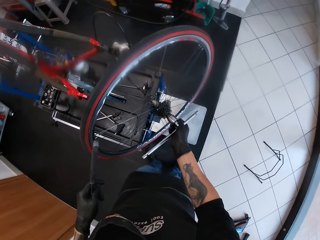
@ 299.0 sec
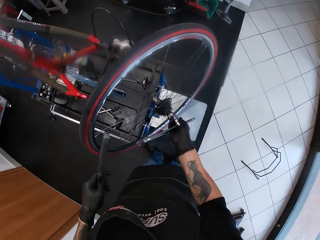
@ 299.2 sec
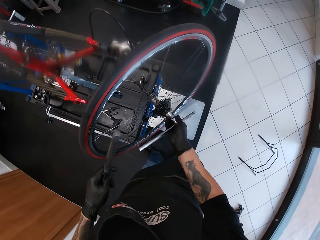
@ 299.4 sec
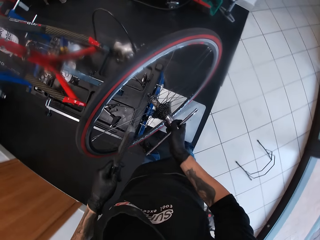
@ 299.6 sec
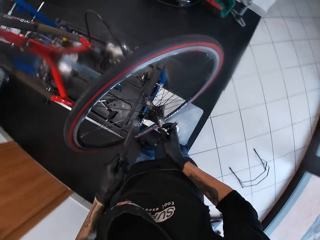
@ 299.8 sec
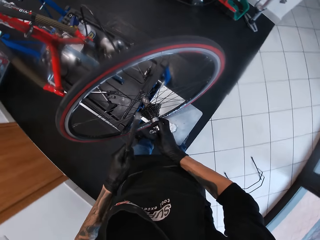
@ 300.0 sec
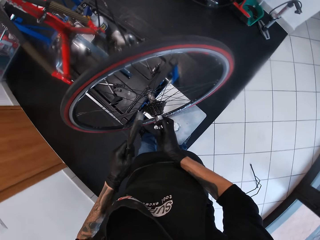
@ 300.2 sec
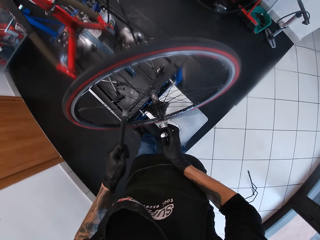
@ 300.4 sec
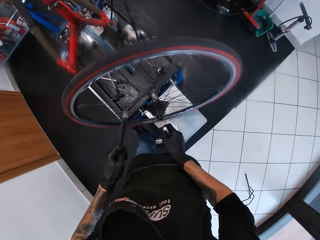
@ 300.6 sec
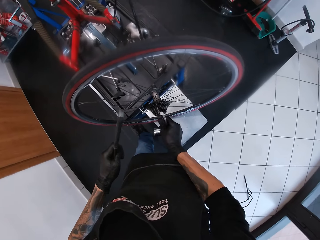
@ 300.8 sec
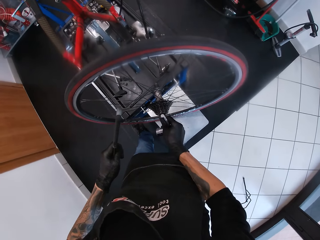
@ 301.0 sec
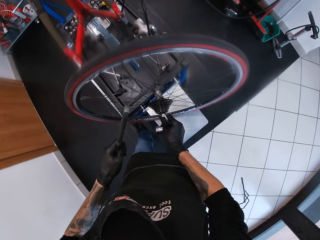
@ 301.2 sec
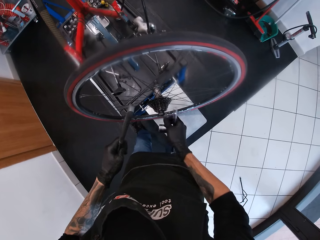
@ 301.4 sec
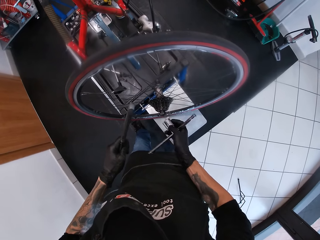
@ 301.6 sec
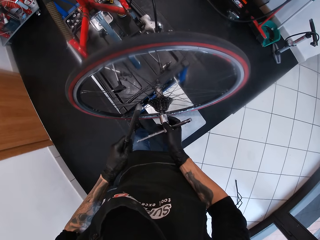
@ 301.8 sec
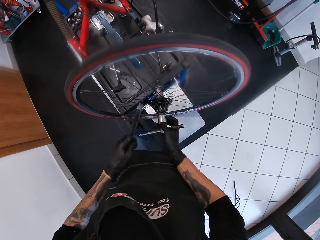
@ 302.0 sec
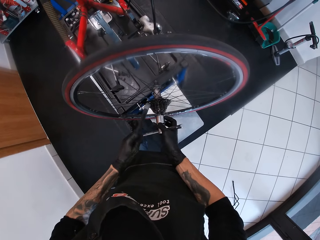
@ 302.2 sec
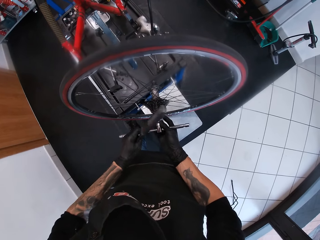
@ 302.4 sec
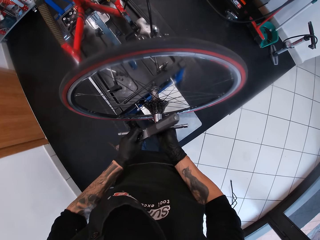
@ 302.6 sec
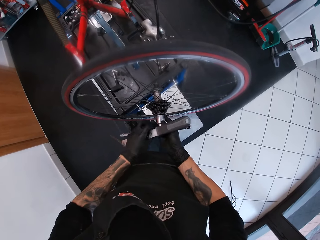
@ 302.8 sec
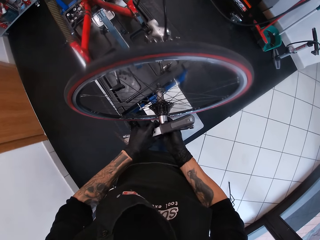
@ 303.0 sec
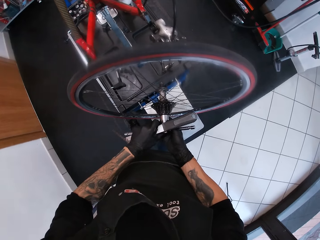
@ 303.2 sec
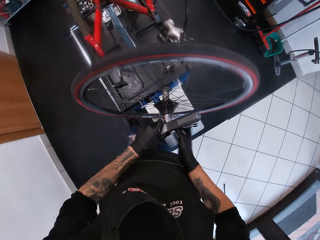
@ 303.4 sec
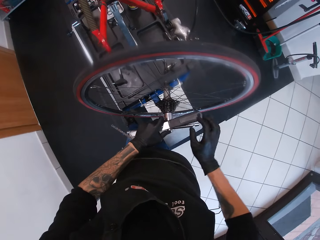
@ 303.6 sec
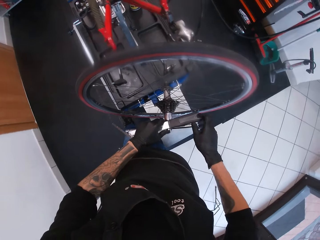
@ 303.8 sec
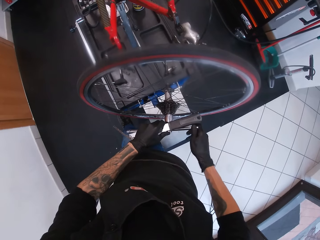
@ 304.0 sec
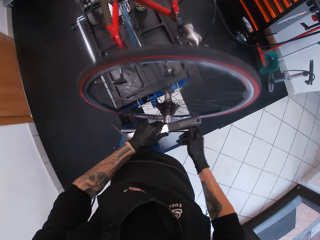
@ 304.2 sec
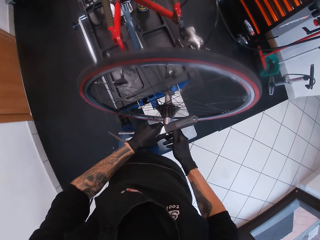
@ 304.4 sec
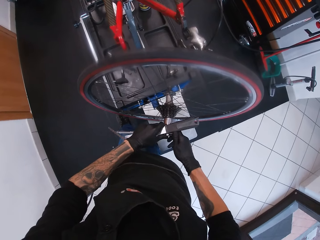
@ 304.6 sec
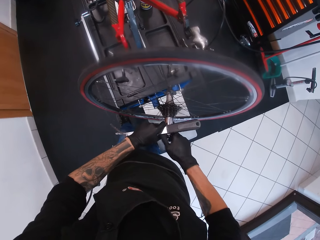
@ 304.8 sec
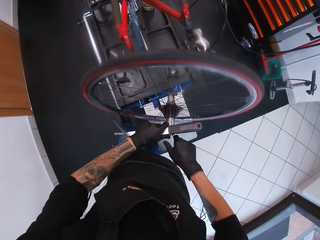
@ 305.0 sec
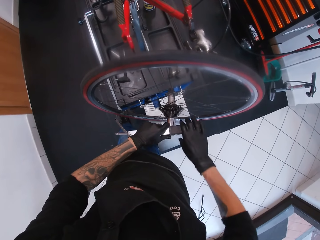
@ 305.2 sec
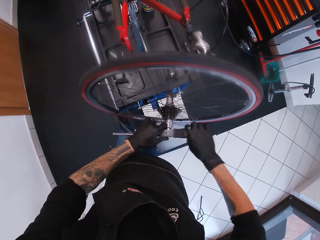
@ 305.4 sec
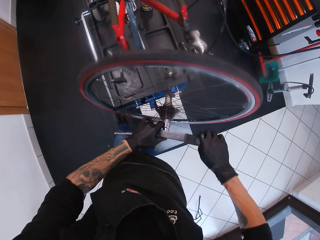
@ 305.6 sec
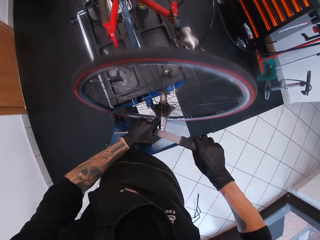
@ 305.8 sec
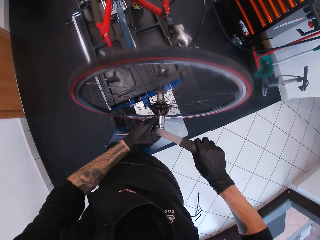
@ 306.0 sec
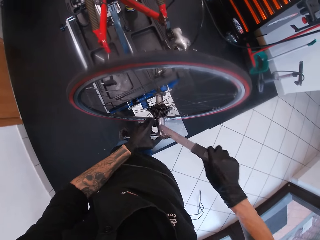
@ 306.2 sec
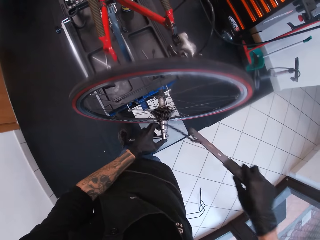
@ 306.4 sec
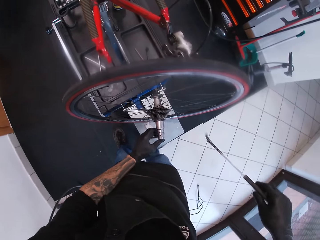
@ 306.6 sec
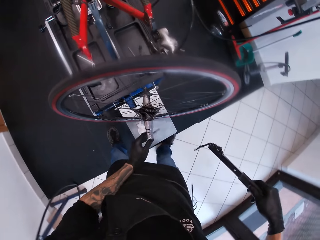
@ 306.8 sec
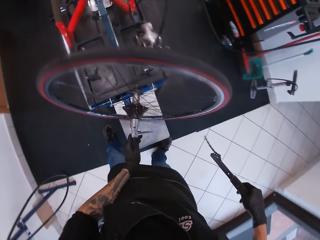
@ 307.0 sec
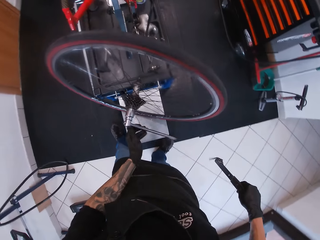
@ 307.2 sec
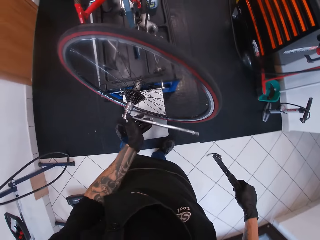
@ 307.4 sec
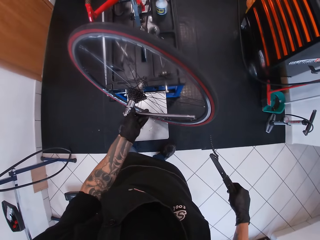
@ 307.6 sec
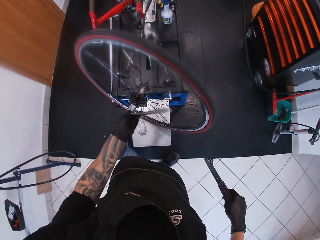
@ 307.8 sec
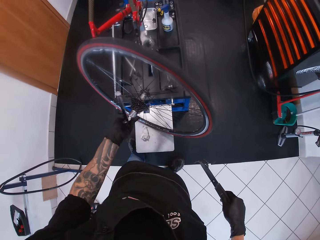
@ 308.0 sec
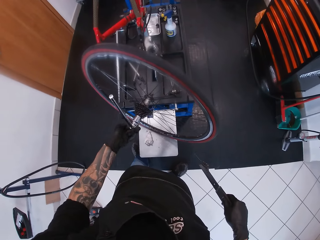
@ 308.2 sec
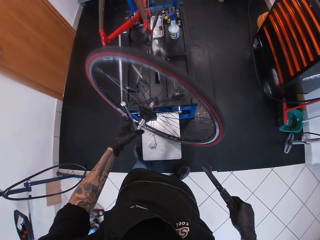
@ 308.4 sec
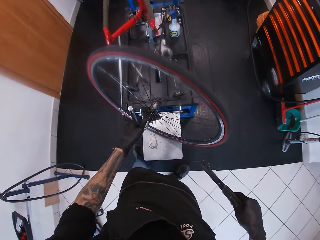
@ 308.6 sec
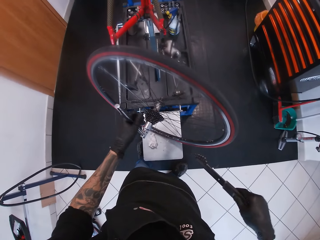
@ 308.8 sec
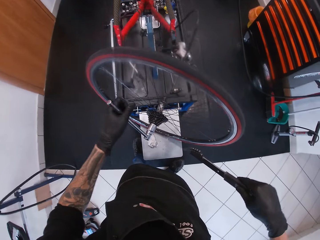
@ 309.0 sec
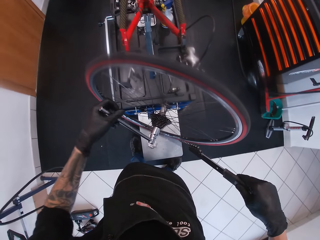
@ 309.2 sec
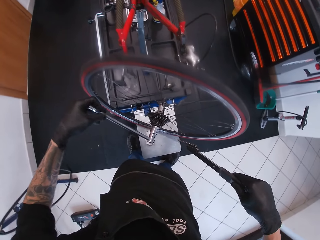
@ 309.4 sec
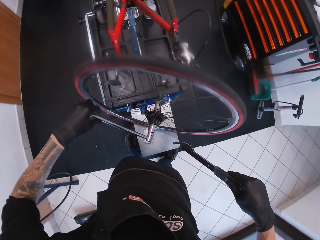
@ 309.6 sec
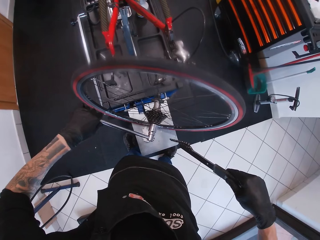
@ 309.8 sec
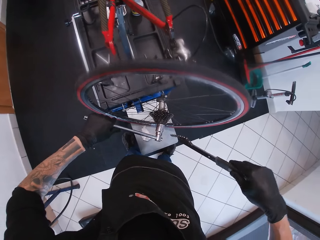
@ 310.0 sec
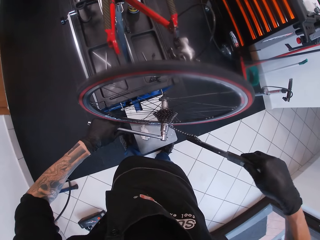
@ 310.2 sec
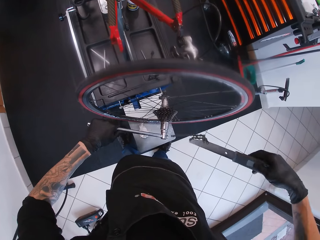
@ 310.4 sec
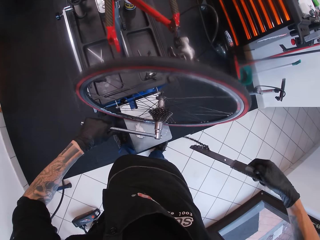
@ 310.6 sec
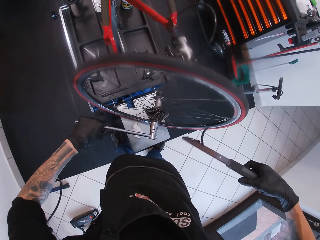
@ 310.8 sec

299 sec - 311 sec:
The camera wearer fixes the guitar truss rod on the bicycle hub. He untightens the hub cup. He grabs the hub cup with his right hand. He fixes the t spanner or guitar truss rod on the cassette with his right hand. He takes the chain whip cog in his left hand with his right hand. He untightens the hub cup.

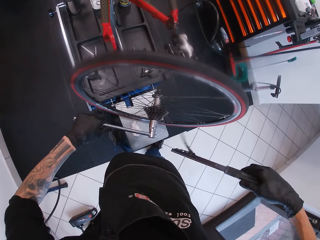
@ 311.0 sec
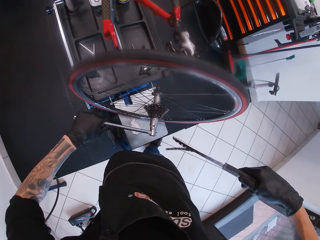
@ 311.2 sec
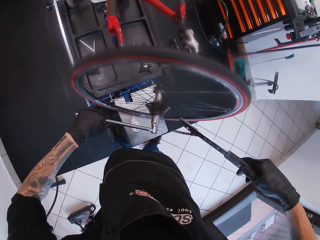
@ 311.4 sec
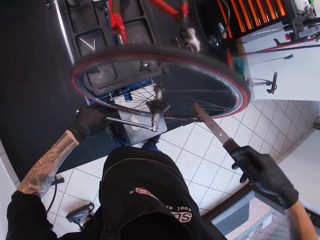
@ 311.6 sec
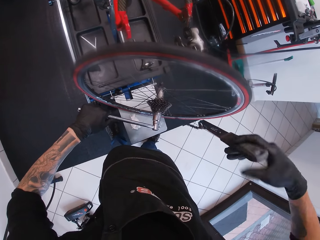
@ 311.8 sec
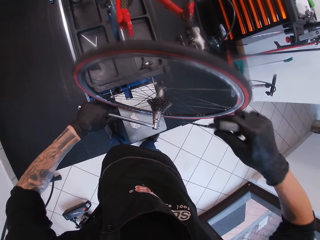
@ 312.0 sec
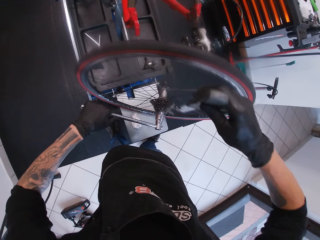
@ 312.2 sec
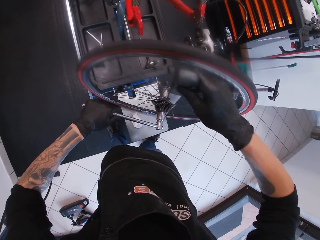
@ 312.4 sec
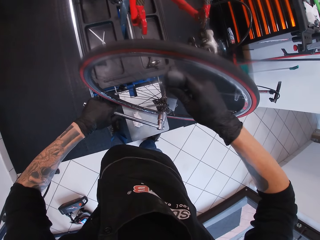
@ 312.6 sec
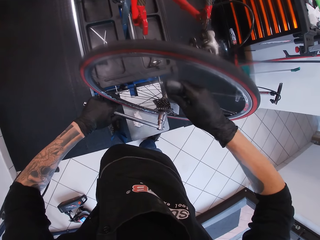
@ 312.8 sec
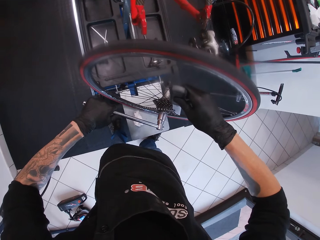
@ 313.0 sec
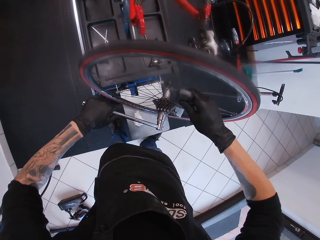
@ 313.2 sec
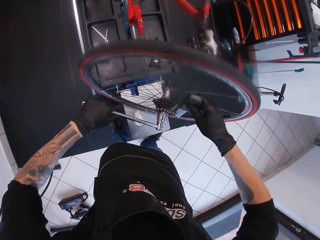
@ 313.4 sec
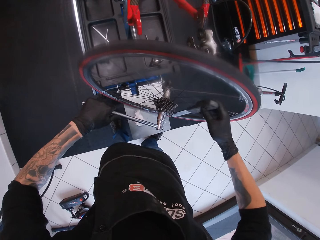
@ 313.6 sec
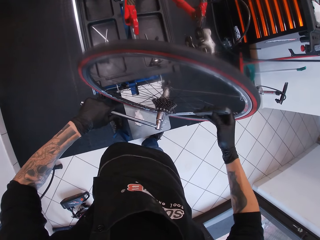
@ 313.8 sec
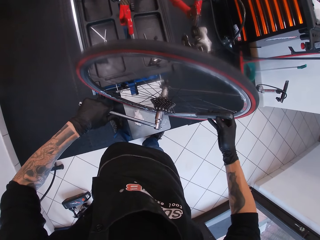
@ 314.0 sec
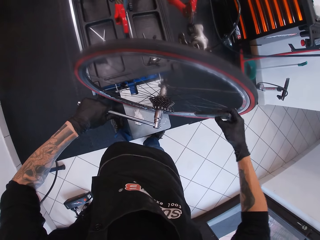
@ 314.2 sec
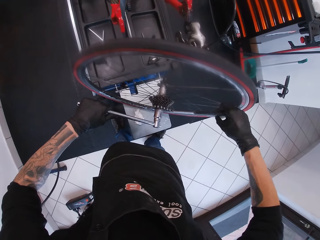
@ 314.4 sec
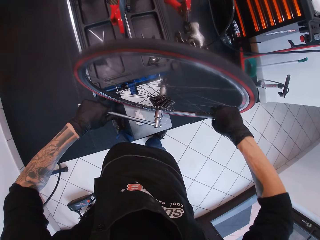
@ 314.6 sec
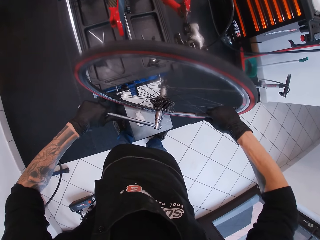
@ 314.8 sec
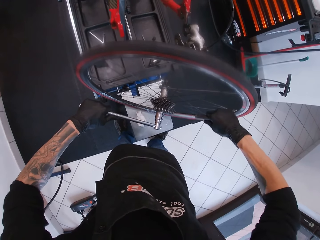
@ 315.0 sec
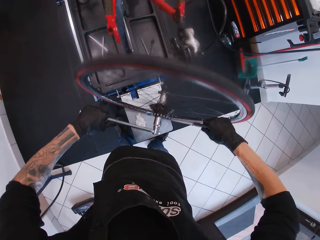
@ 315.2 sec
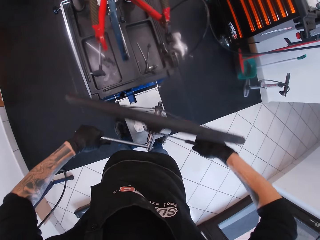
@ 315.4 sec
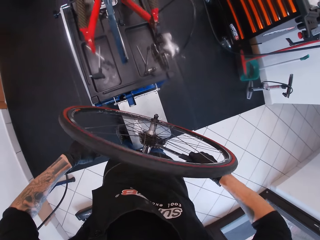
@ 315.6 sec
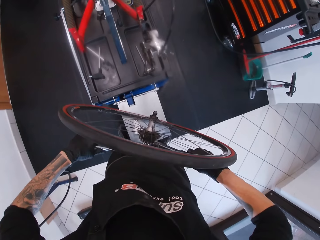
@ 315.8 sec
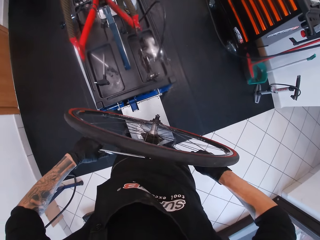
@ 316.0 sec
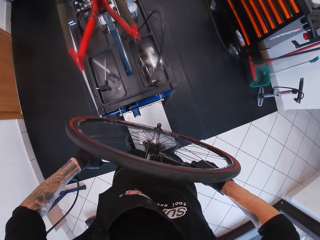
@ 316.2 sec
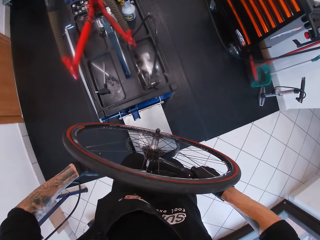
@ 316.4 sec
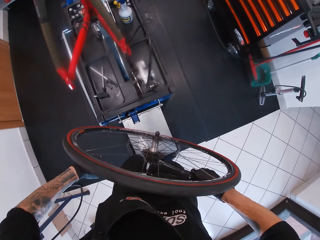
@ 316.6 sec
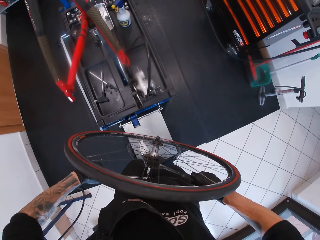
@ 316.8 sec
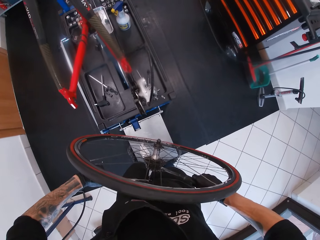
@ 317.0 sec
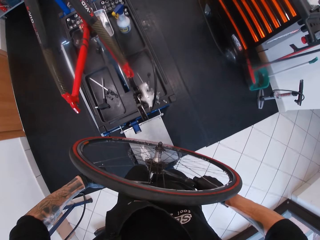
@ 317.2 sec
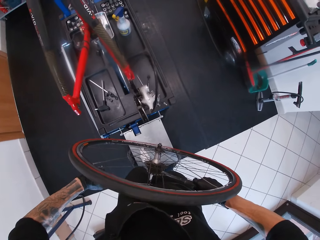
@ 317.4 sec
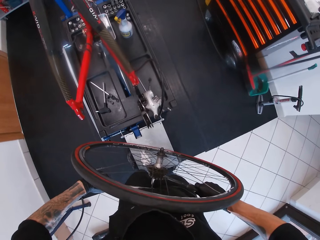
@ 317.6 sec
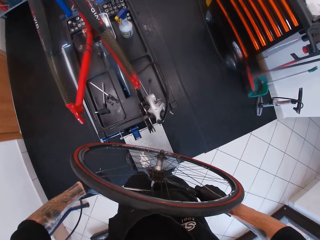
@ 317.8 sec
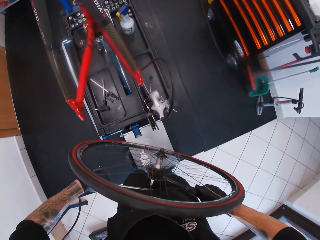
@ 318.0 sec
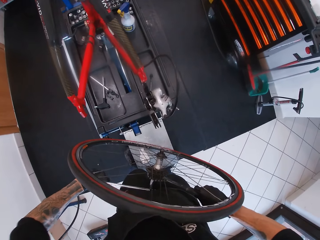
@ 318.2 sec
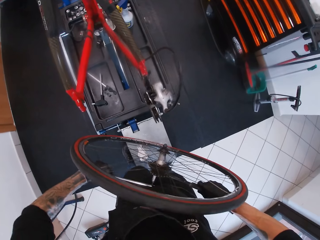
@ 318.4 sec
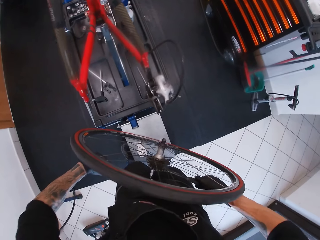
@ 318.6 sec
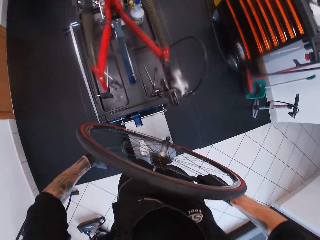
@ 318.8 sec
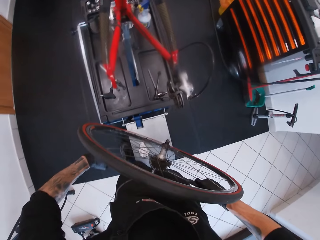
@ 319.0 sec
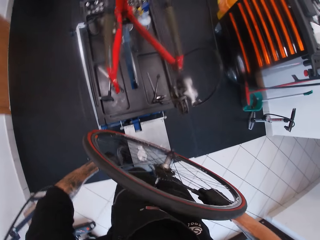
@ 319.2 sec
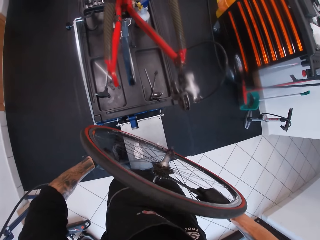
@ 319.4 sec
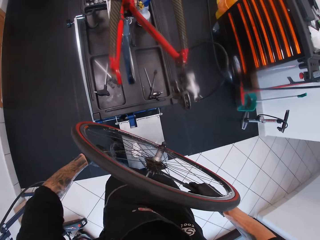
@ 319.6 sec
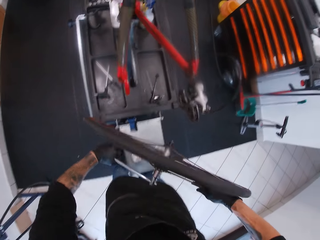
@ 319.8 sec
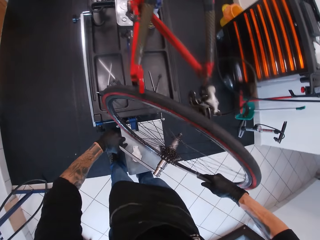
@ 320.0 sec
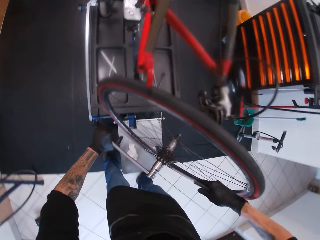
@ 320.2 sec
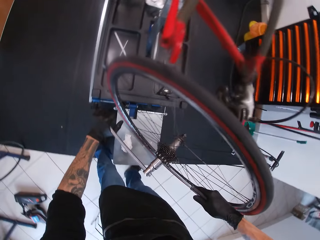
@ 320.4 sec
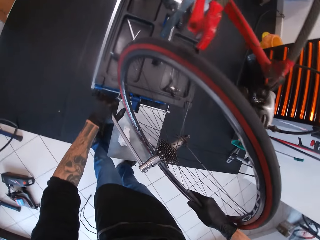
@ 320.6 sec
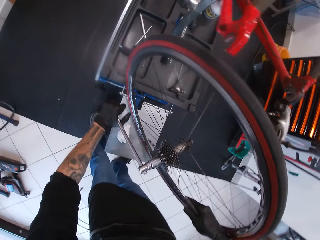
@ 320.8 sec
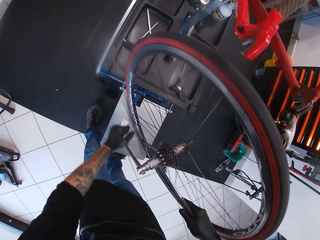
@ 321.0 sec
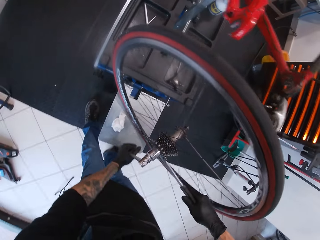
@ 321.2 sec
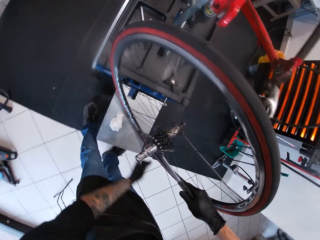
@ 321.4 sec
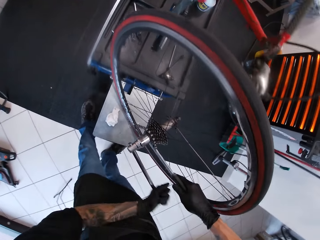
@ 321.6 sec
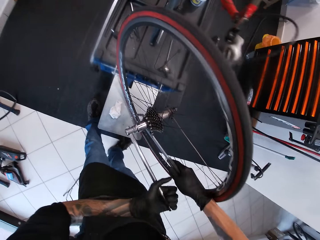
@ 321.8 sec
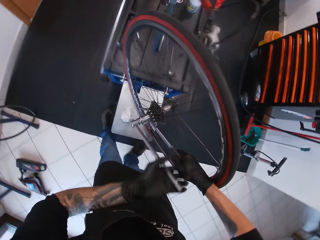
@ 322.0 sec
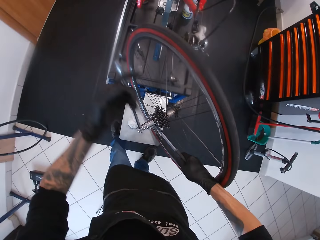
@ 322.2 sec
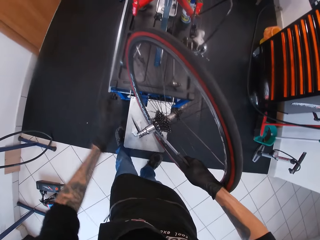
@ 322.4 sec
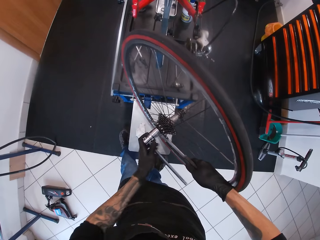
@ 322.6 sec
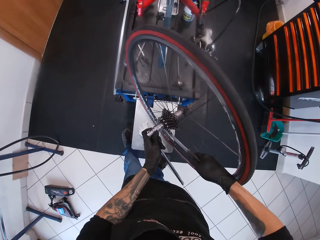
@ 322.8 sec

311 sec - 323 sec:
The camera wearer attaches the chain whip cog in his right hand to the cassette of the bicycle. He tightens the bicycle with the t spanner in his left hand. He loosens the fly wheel removal tool with the t spanner in his left hand.
